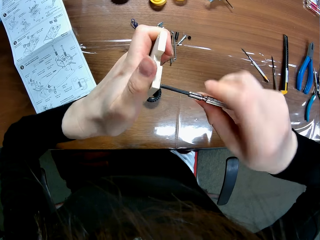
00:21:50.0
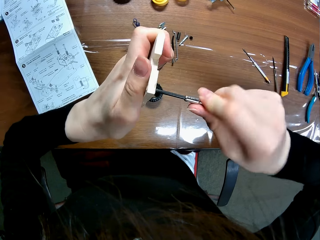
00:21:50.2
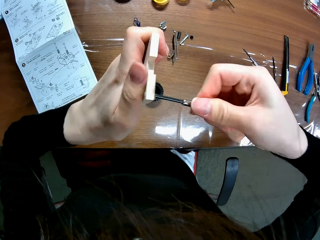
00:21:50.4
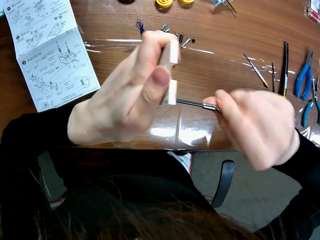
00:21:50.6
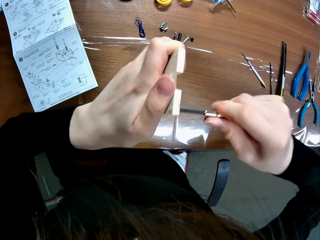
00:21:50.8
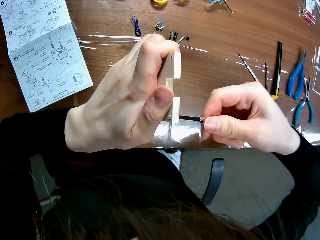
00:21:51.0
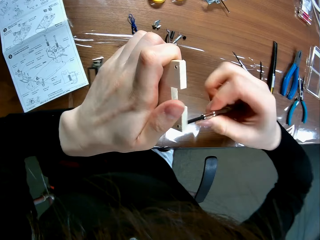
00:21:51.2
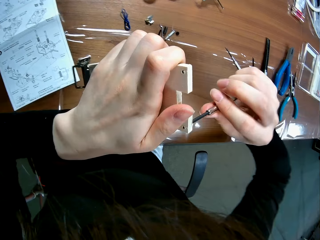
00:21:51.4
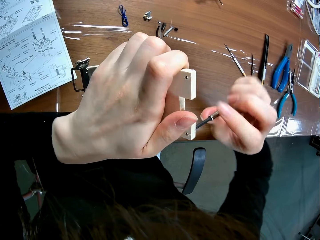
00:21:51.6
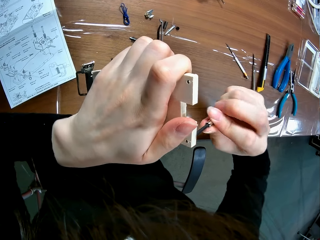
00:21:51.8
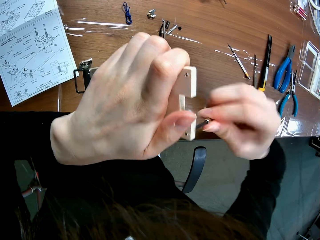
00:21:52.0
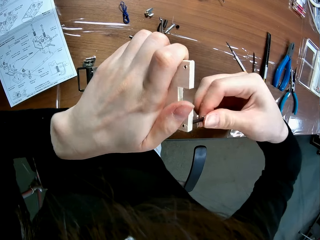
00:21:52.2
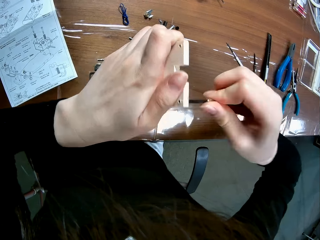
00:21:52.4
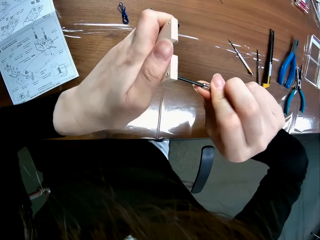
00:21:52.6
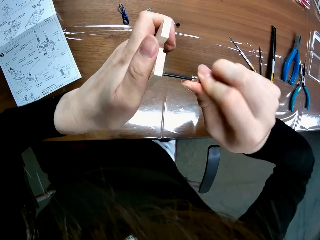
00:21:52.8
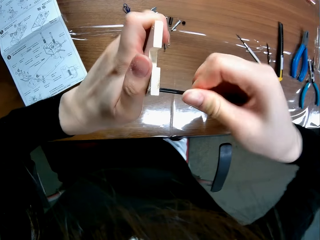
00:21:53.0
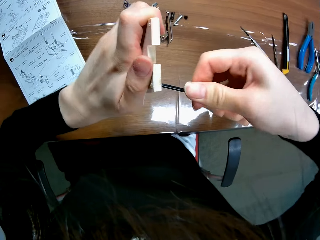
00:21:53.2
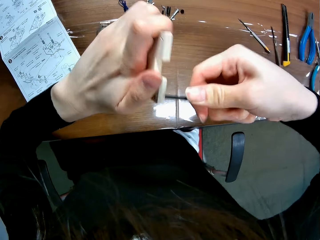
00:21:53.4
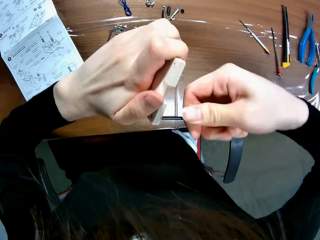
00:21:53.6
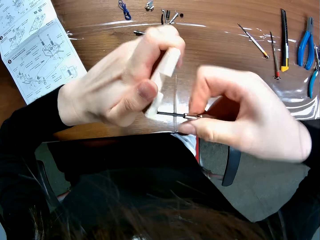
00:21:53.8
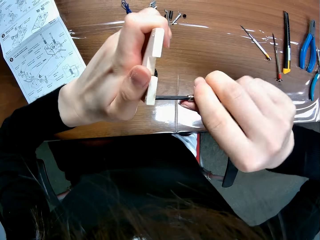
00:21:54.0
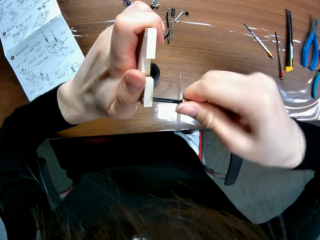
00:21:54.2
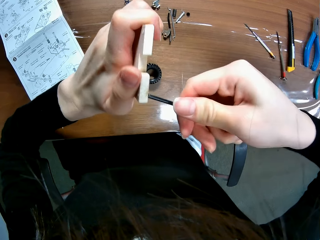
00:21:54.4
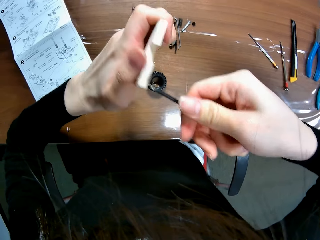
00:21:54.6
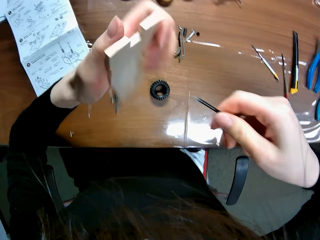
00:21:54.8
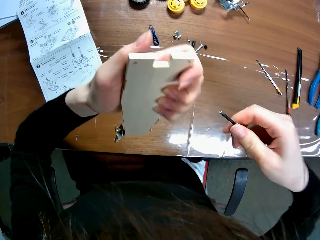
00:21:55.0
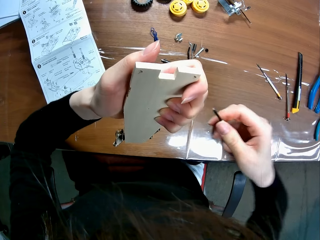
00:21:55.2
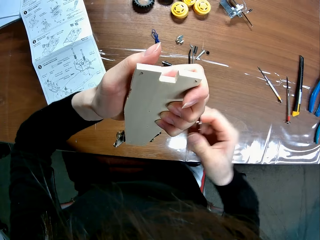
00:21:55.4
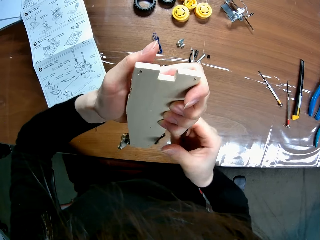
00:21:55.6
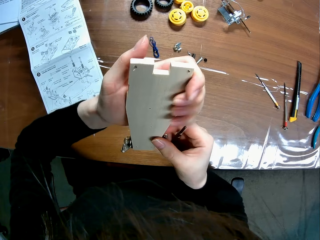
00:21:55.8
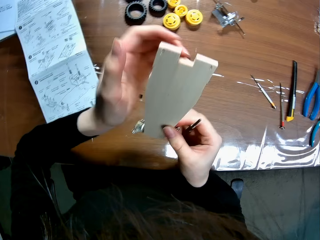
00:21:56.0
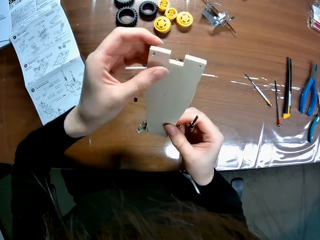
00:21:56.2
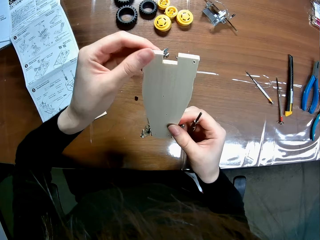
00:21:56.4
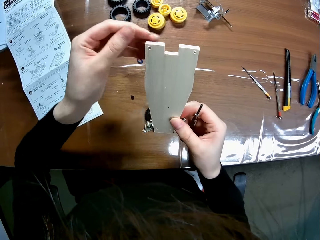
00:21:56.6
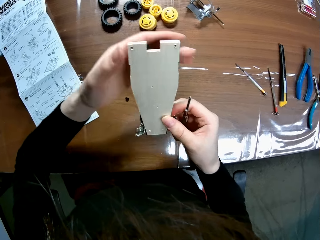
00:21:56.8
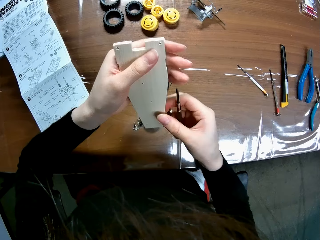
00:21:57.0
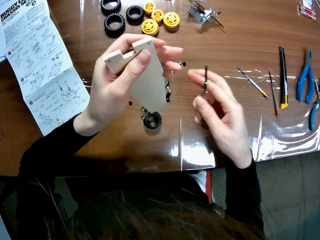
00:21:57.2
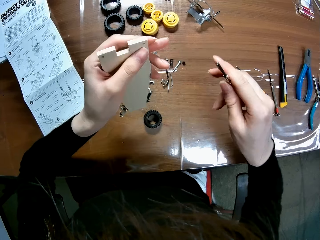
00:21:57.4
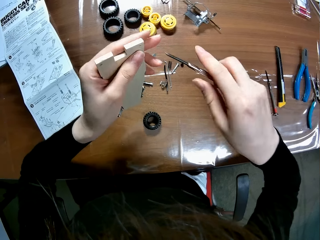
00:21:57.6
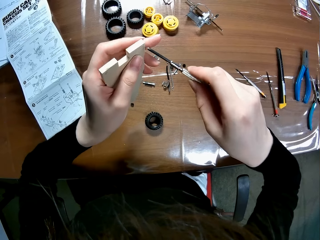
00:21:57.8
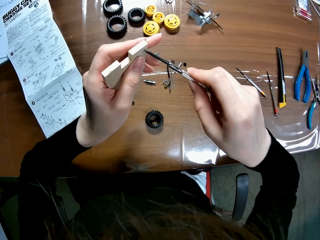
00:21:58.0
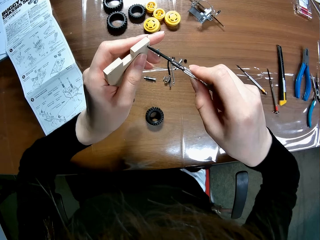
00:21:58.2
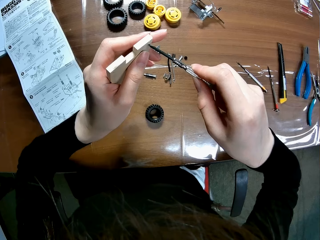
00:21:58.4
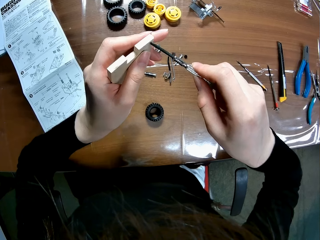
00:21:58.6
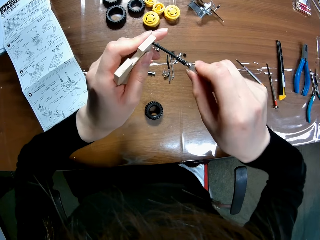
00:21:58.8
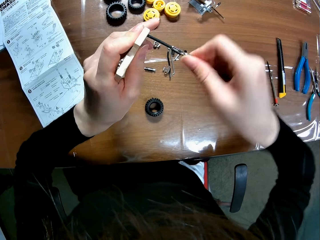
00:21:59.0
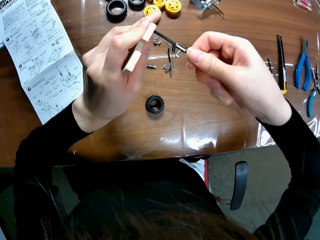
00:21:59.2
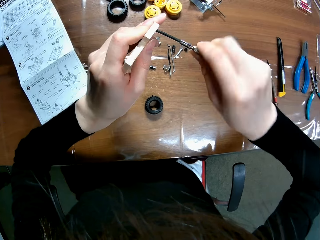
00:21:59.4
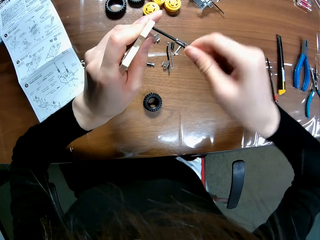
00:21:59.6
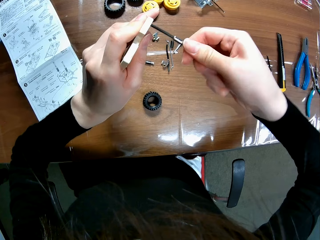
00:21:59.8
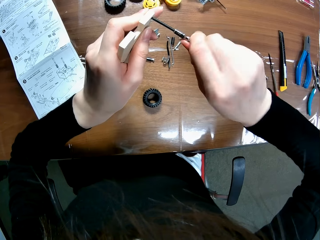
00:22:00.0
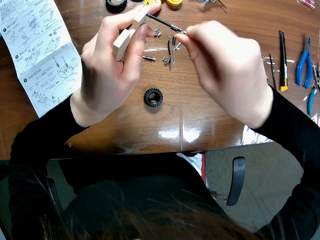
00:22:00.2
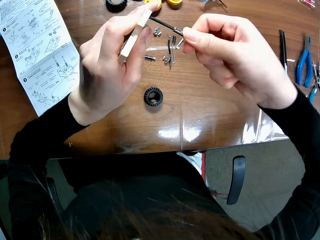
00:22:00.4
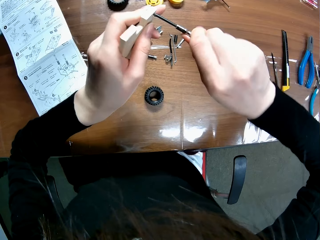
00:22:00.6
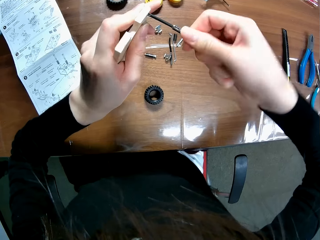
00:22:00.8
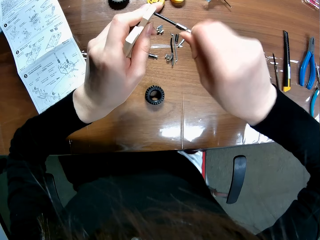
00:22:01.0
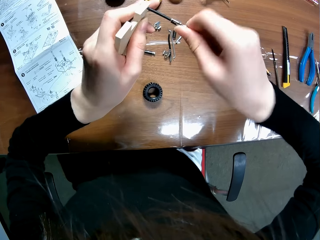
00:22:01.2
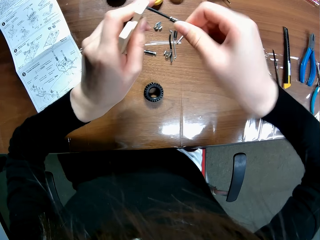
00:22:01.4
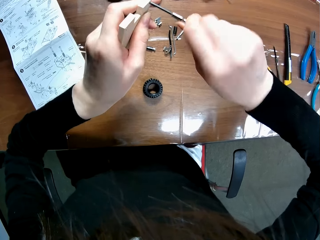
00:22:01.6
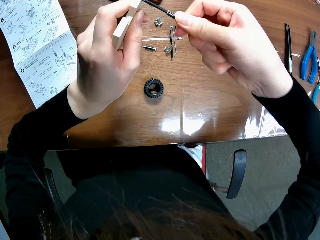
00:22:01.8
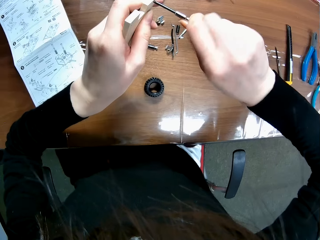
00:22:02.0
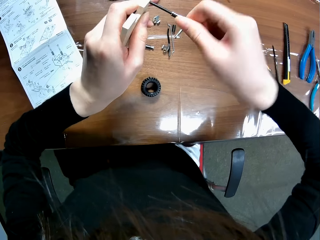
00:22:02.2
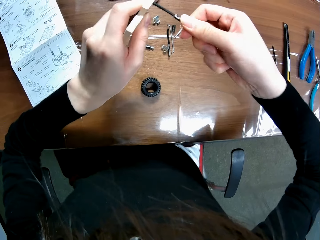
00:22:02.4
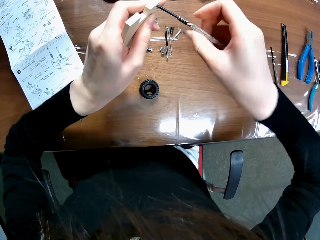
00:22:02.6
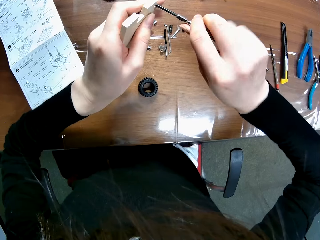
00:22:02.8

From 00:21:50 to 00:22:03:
The camera wearer removes the screwdriver from the screw hole of the sheet of the wooden mechanical model with their right hand. They move their hand backwards, let go of the remote controlled car chassis plate, wipe the remote controlled car chassis plate with their thumb, hold the remote controlled car chassis plate with their hand, and move their hand forwards. They insert the screwdriver into the screw hole of the sheet of the wooden mechanical model with their right hand.

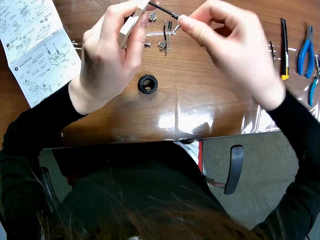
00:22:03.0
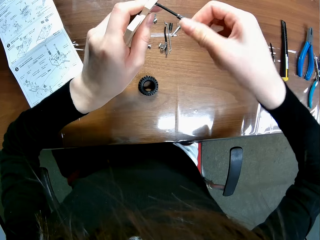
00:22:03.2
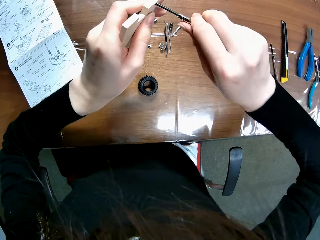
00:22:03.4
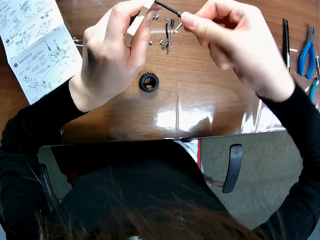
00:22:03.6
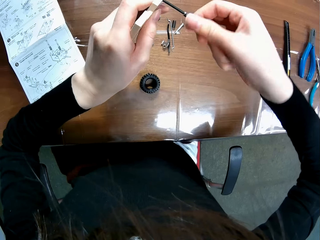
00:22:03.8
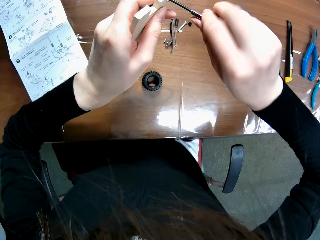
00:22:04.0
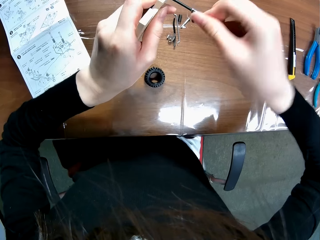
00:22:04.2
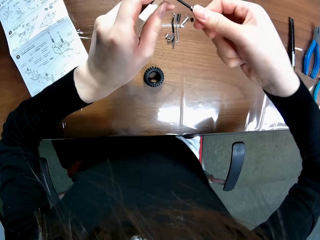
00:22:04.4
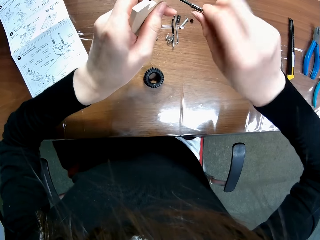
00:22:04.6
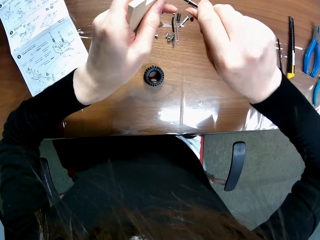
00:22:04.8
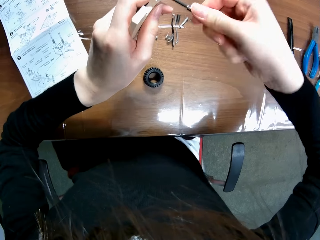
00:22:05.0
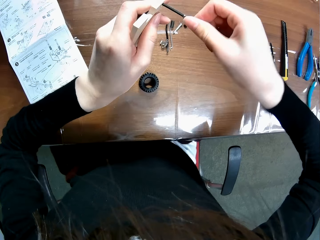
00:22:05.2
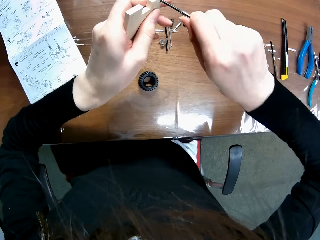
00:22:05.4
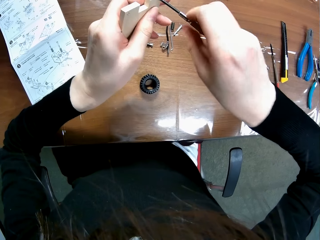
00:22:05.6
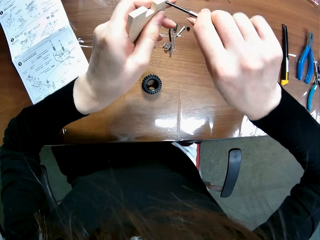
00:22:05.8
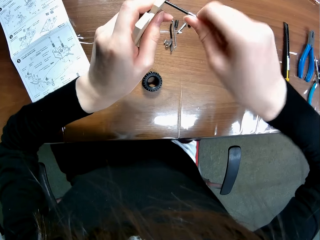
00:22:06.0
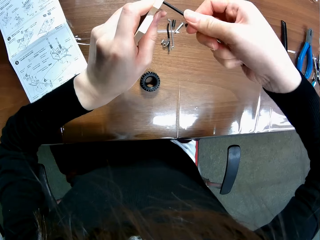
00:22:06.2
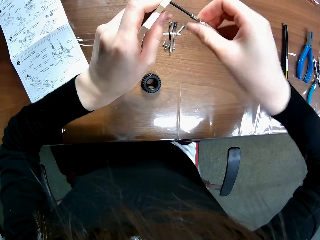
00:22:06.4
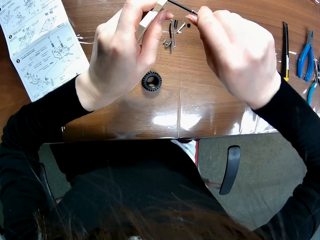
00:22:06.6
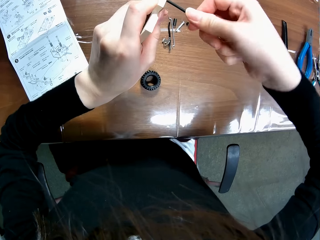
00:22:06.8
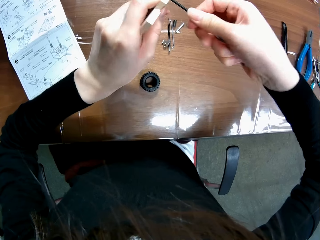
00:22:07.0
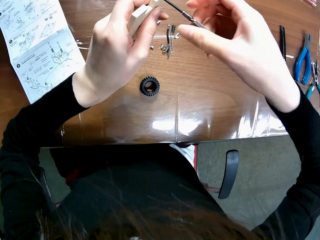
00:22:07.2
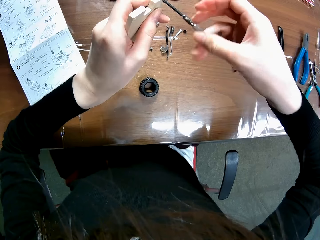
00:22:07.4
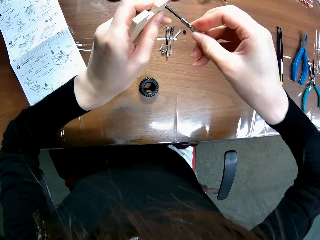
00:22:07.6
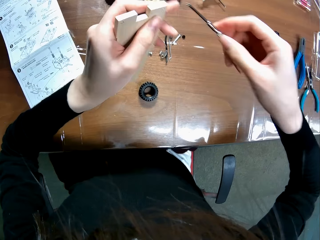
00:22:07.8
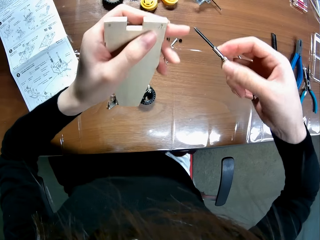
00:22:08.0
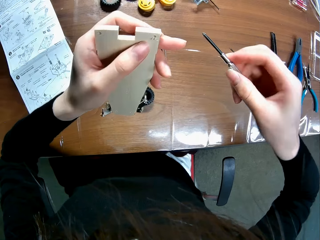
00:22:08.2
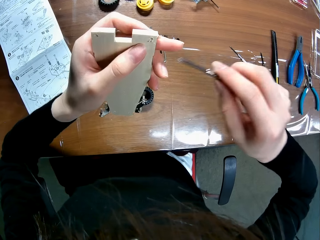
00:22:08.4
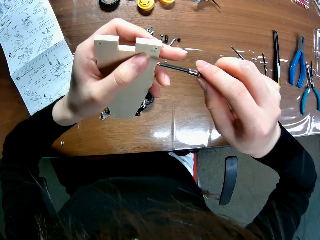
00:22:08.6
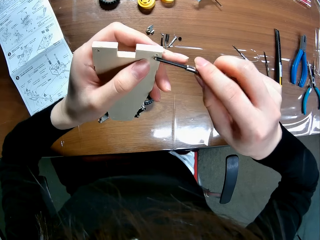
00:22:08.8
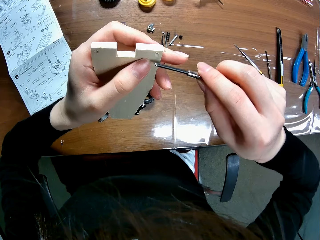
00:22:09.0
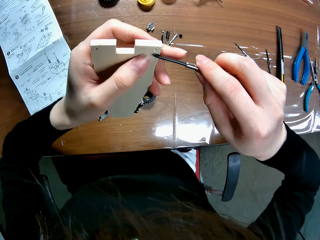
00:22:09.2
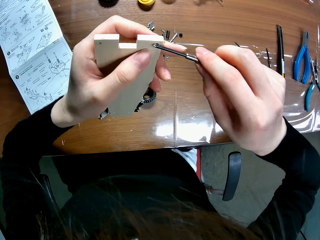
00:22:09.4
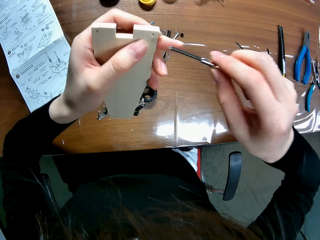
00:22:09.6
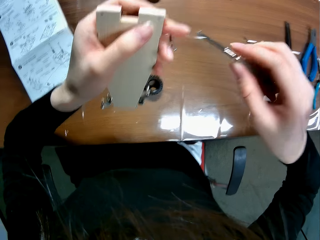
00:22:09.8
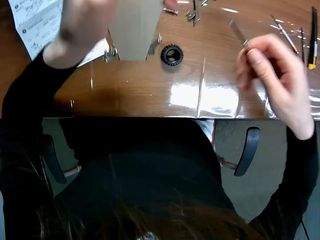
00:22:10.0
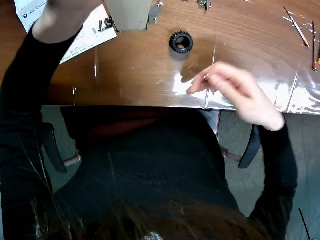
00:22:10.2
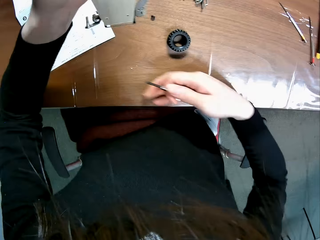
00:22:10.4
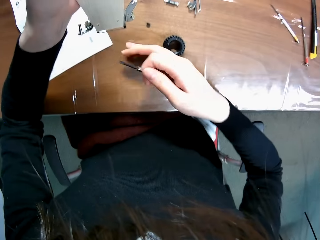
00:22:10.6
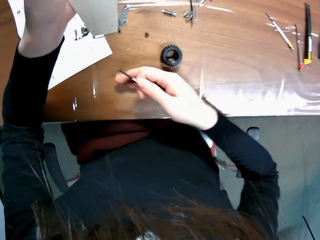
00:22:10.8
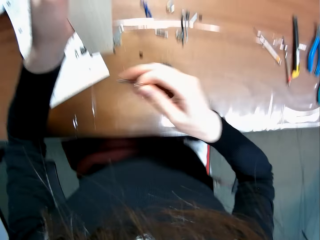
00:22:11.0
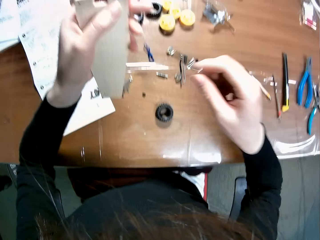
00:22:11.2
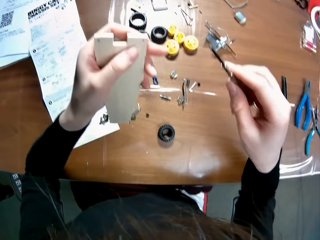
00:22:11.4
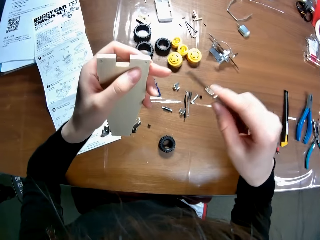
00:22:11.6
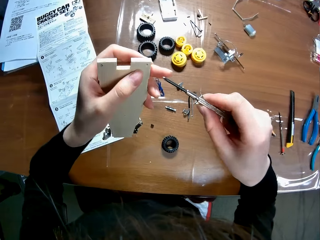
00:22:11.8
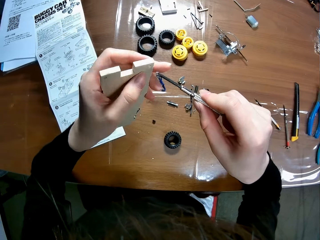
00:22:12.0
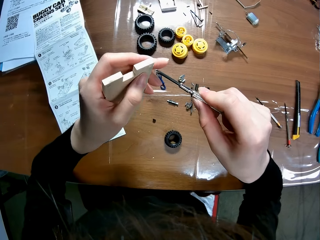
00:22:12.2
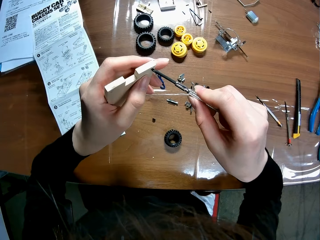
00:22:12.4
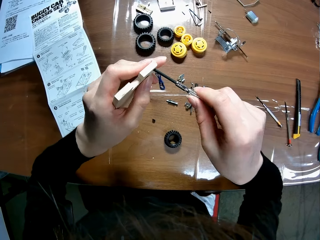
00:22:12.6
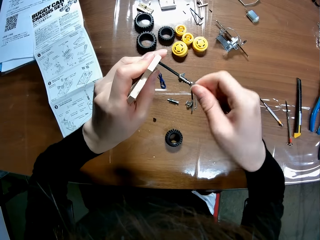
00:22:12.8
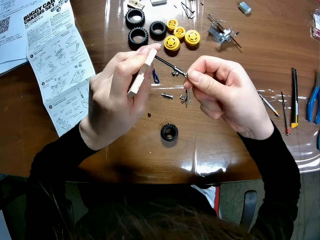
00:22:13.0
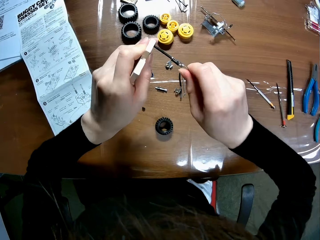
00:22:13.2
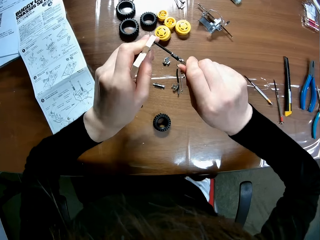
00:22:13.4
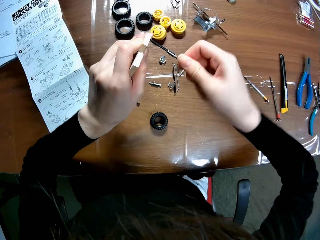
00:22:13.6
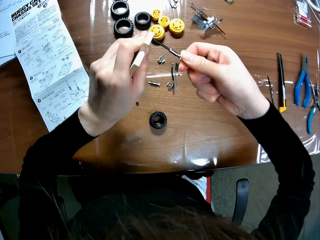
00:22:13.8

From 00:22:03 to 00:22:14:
The camera wearer removes the screwdriver from the screw hole of the sheet of the wooden mechanical model with their right hand. They rub the screwdriver on the surface of the remote controlled car chassis plate with their hand. They move the screwdriver over the screw hole of the sheet of the wooden mechanical model with their right hand. They move their hand towards the table. They wipe the table with their right hand. They move their hand towards the remote controlled car chassis plate. They insert the screwdriver into the screw hole of the sheet of the wooden mechanical model with their right hand.
